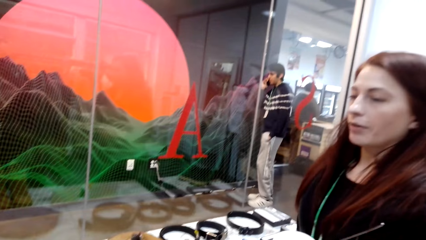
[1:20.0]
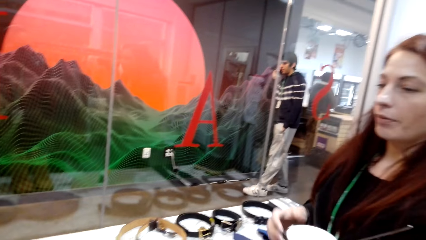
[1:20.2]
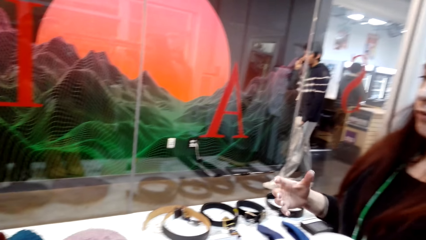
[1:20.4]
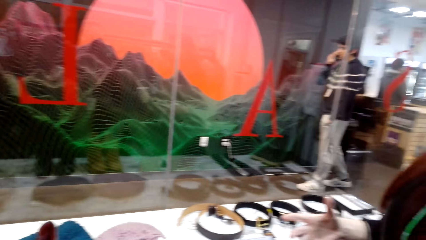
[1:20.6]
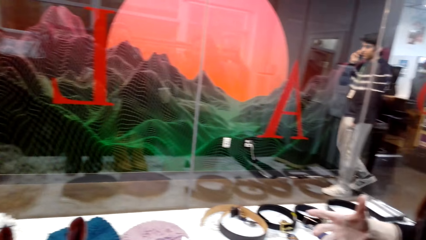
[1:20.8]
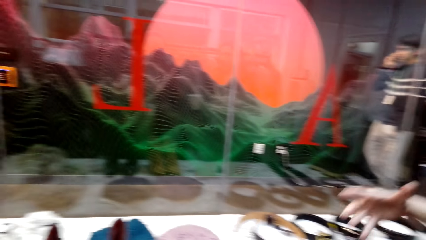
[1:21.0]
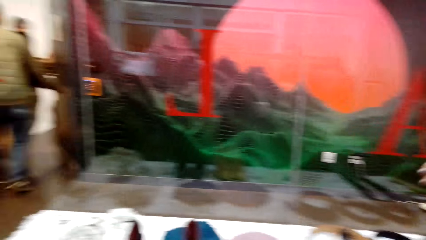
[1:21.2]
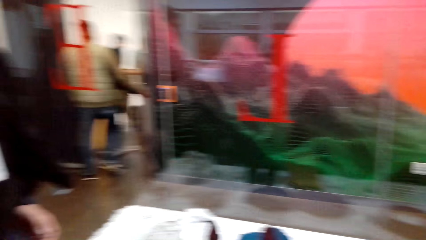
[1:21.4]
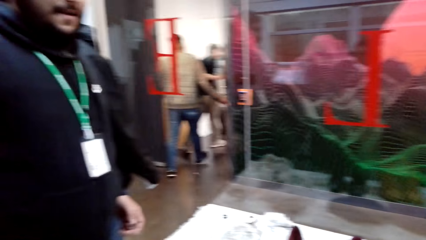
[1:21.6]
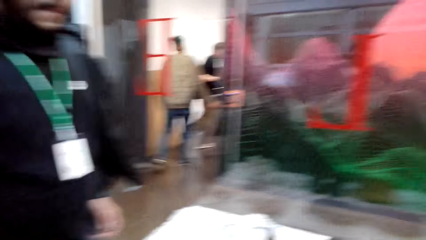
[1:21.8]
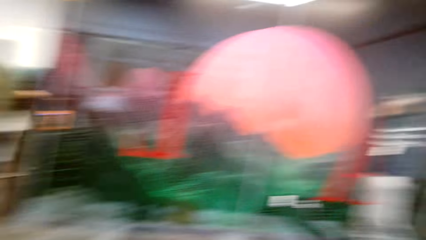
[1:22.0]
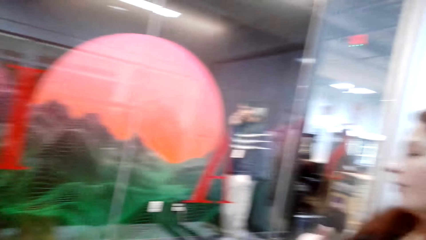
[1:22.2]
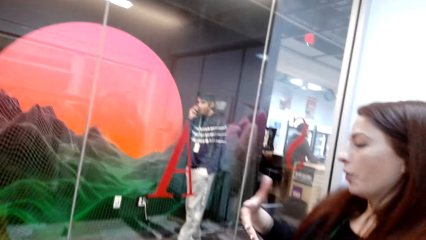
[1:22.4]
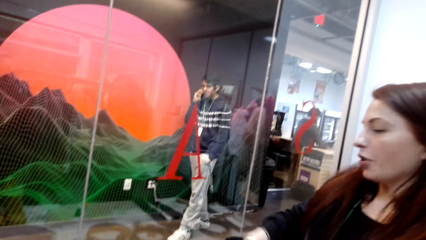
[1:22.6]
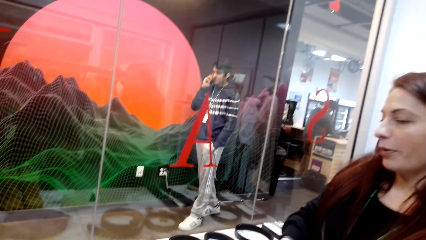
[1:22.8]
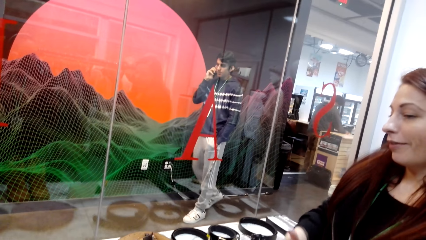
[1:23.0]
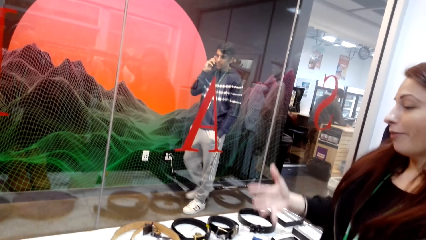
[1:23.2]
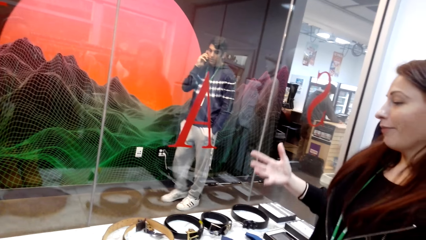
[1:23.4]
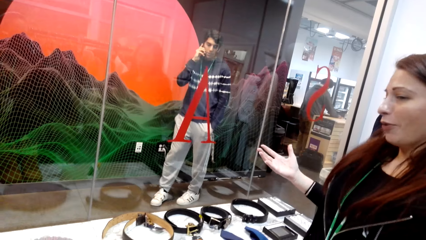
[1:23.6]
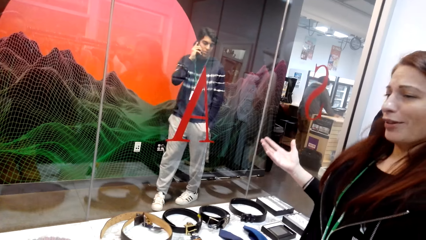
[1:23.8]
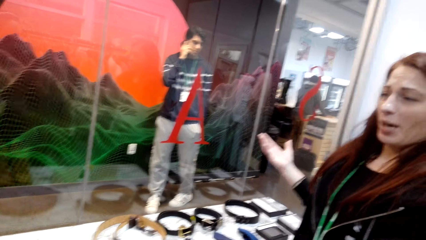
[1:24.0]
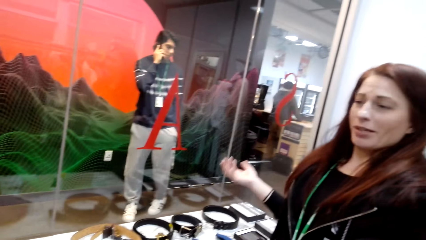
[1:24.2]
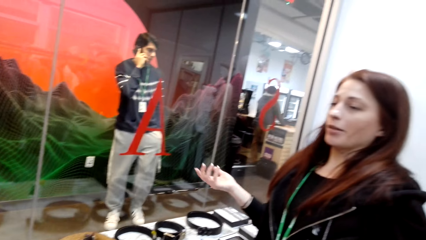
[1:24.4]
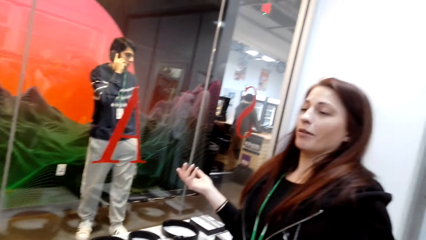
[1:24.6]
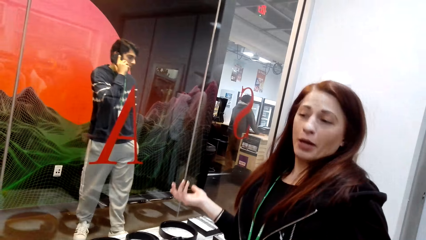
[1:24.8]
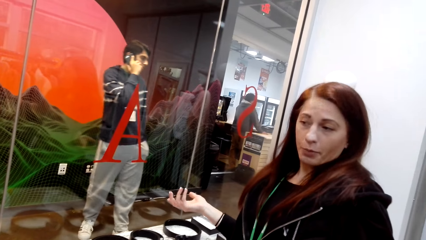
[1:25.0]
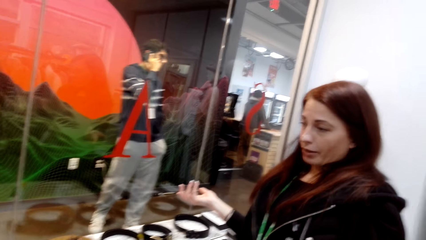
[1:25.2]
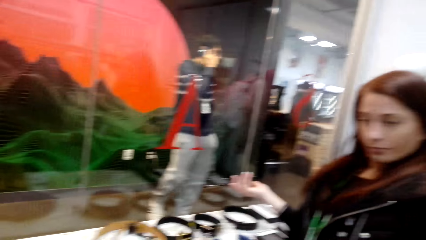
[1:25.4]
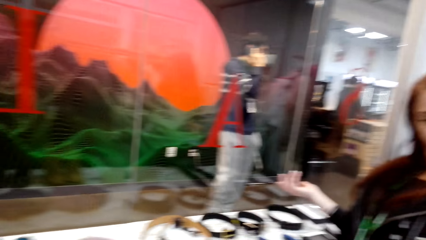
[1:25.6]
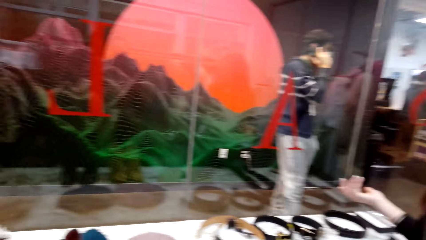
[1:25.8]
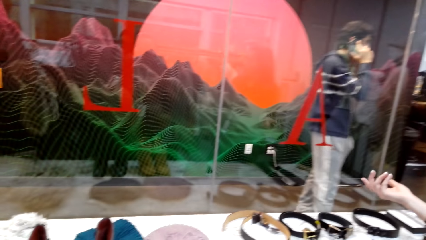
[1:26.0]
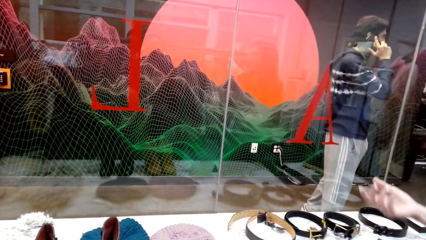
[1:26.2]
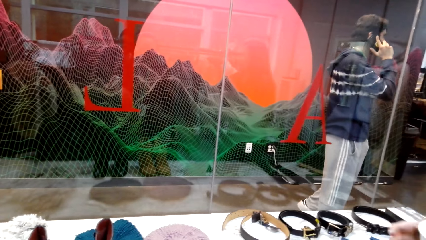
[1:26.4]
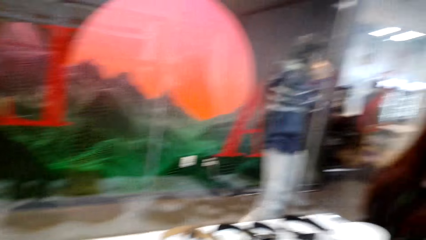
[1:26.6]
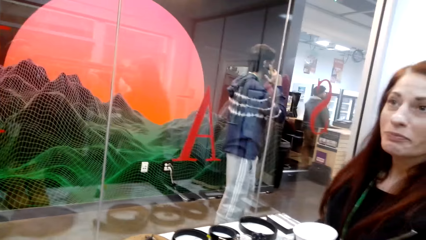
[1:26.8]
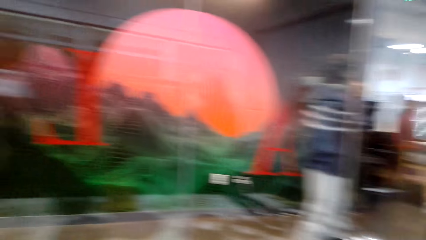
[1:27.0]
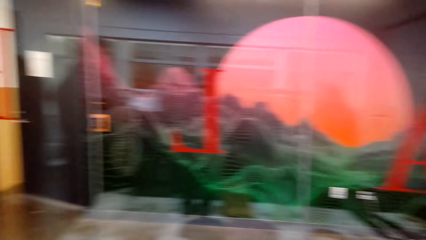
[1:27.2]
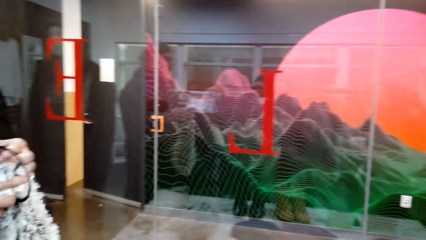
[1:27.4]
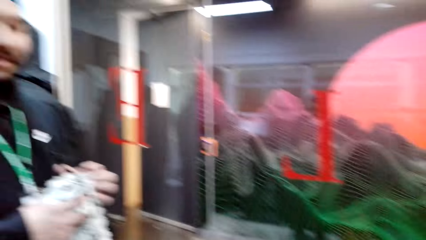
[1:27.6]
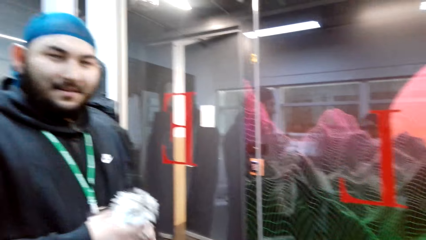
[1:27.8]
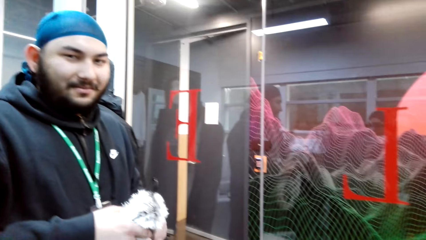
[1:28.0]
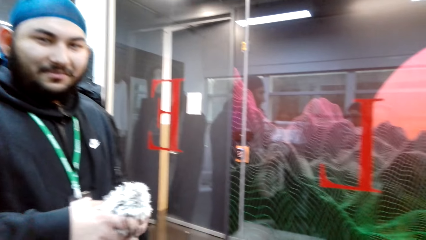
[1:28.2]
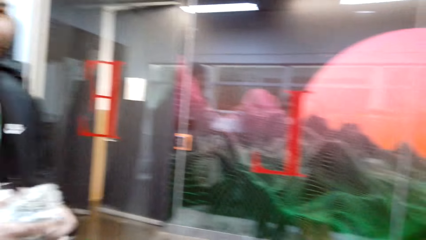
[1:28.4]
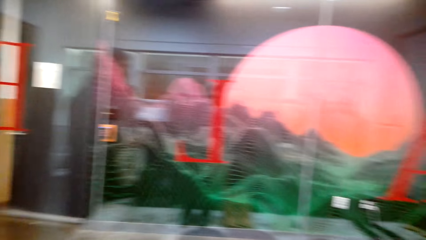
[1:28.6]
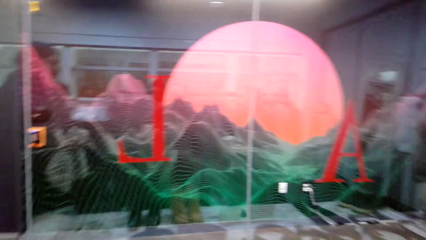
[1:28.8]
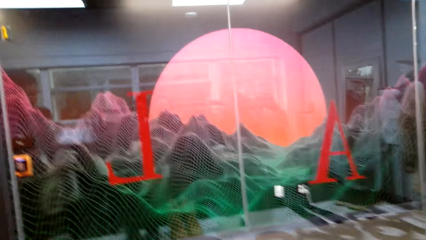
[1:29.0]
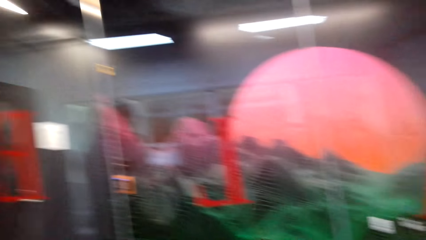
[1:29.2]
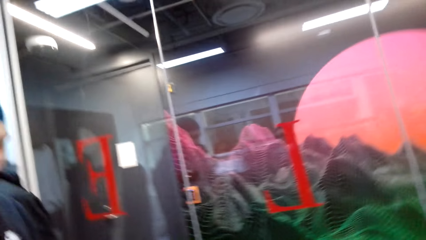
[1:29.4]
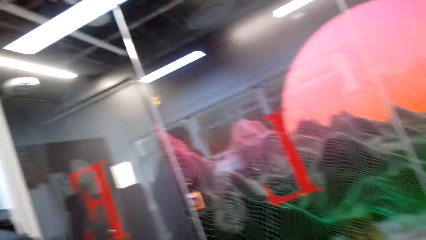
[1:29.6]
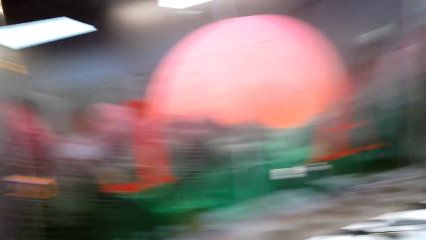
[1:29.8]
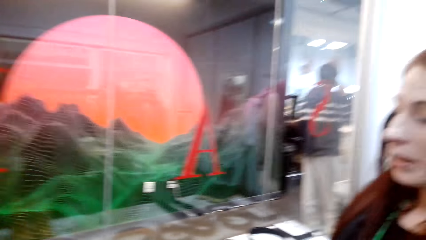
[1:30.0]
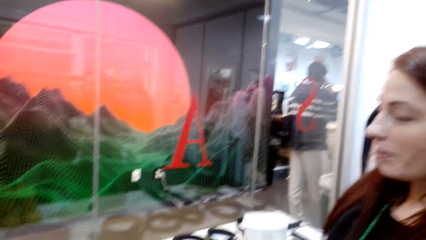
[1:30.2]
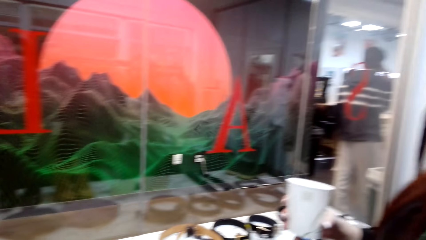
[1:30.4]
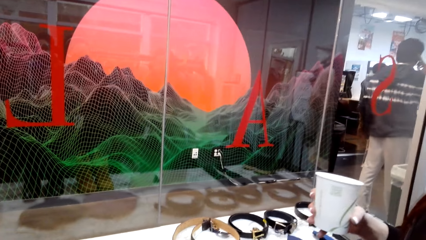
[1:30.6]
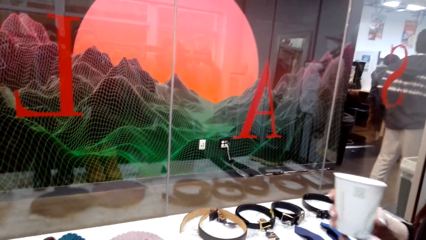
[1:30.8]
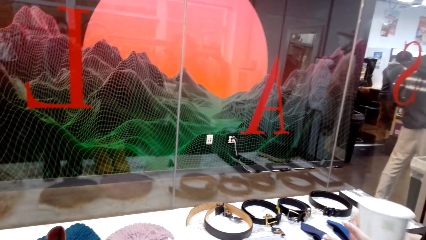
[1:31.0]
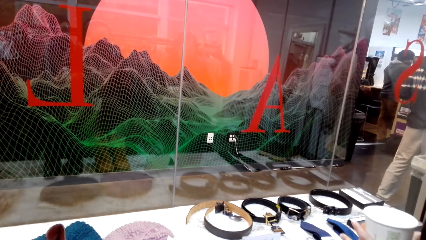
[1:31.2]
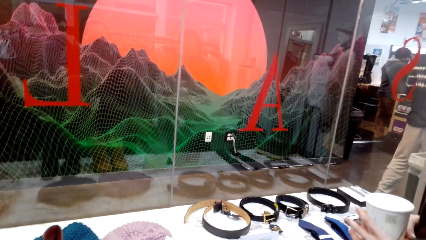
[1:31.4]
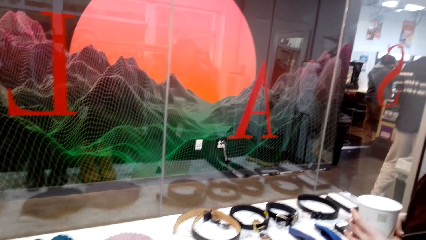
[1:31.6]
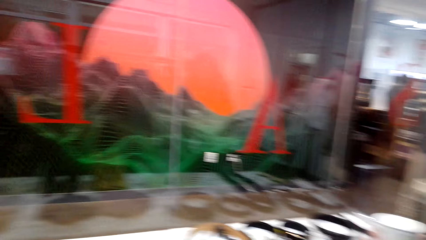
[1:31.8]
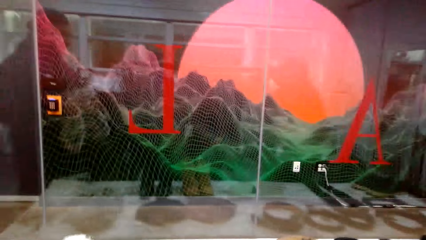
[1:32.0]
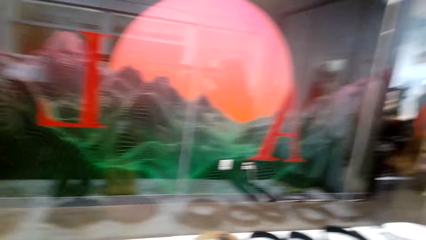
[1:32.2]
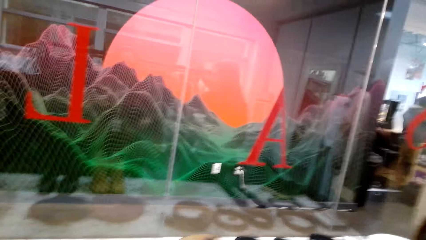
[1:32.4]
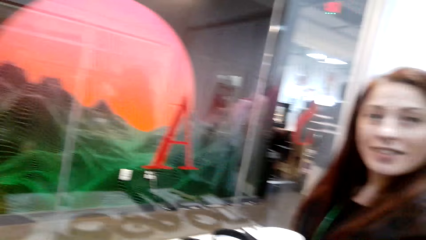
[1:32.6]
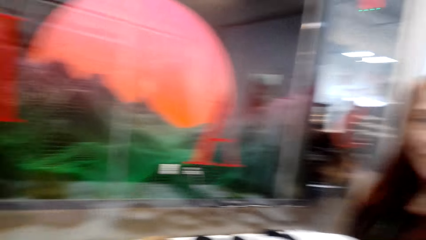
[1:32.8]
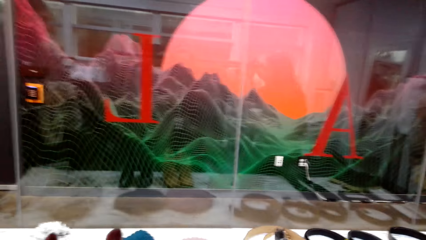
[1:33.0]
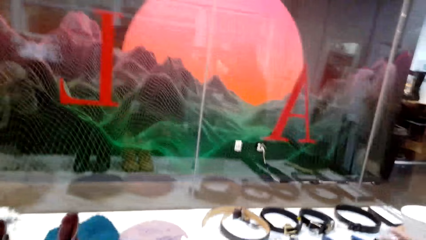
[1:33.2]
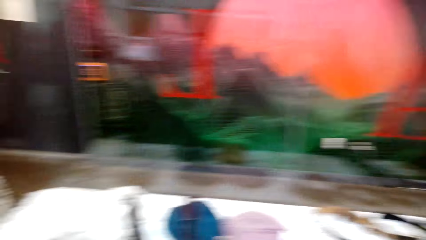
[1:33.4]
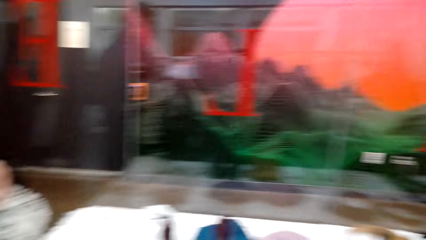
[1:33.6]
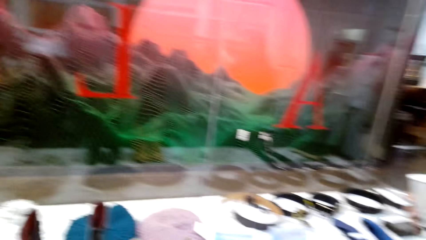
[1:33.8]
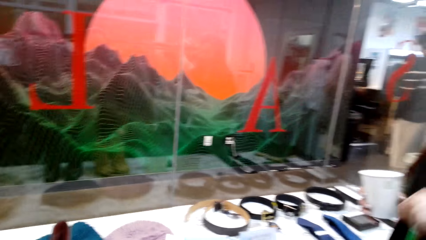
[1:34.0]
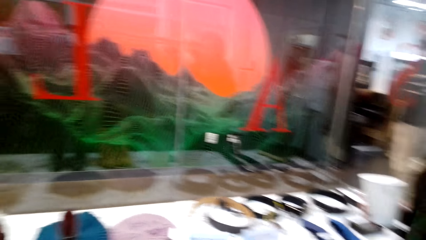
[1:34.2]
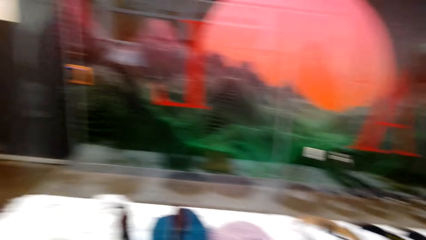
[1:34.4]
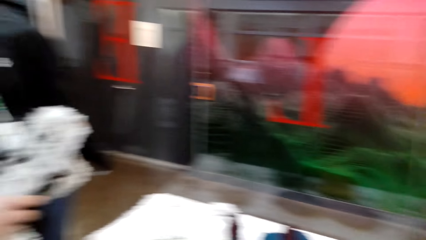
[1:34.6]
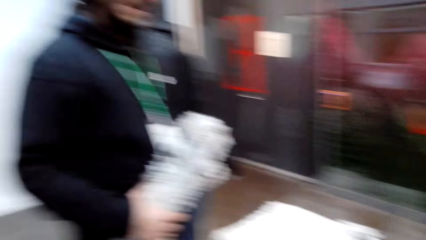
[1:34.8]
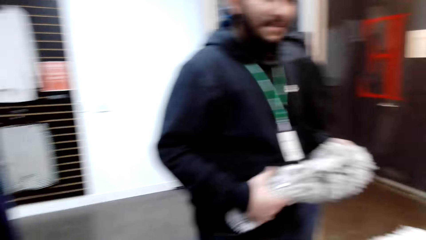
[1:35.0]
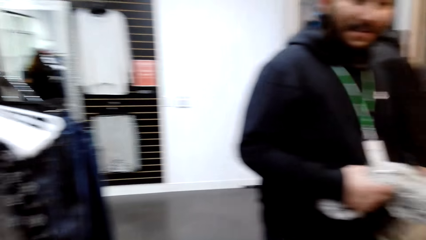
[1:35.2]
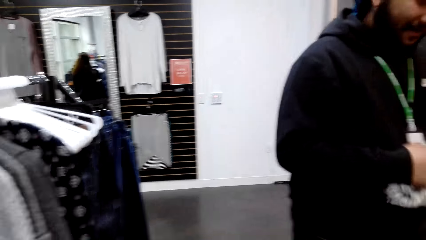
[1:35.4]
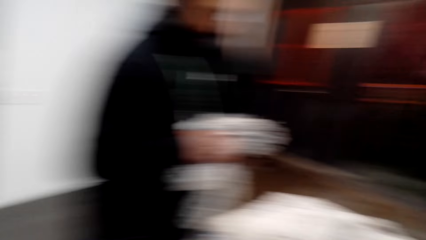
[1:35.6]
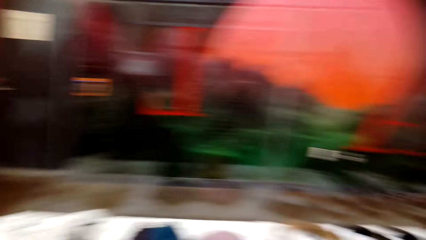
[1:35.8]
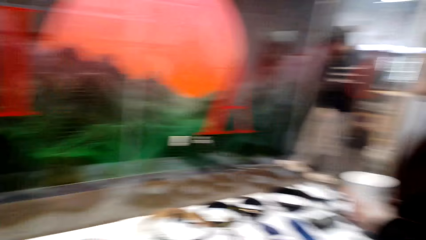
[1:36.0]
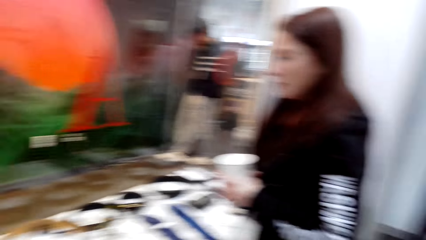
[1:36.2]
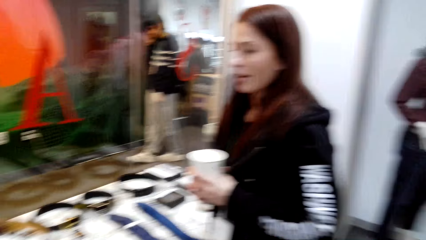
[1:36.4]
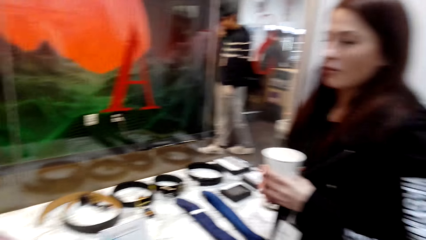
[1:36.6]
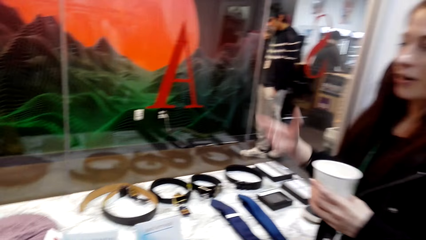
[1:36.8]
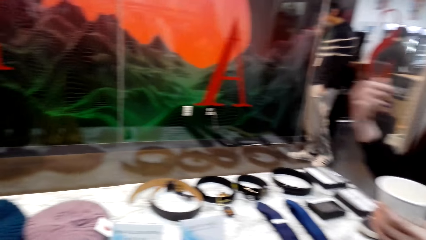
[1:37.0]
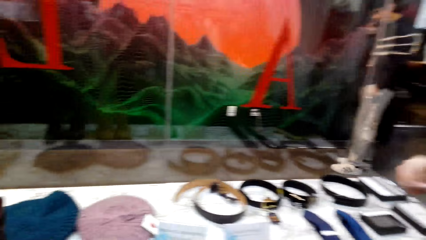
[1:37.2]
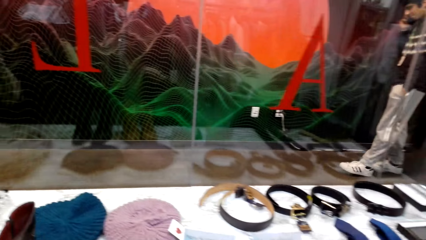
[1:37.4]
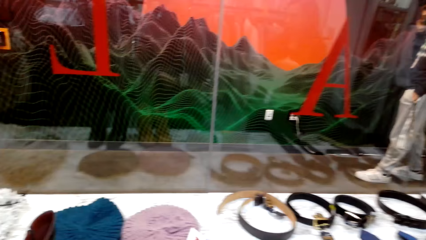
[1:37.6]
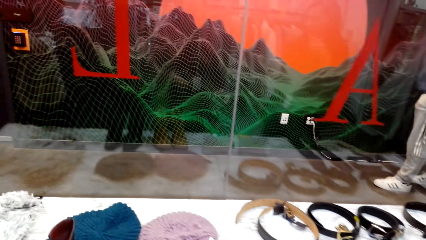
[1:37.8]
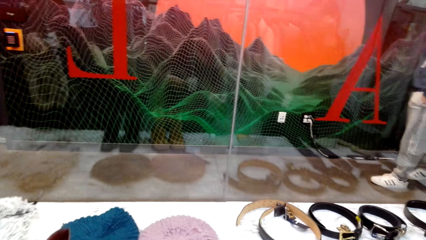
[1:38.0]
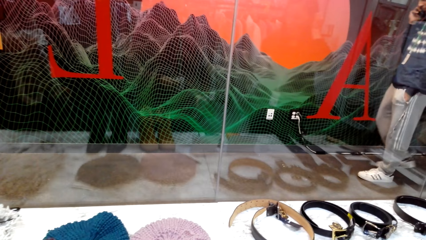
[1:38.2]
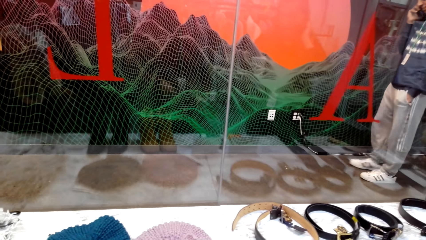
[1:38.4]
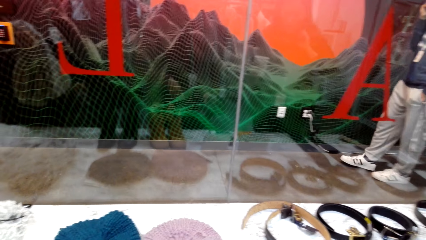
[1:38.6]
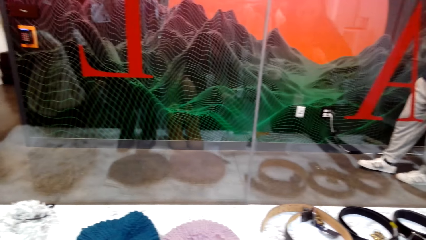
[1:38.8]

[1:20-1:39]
A man talks to a woman. Another man moves the hand. The camera wearer talks to the woman. They look around.
